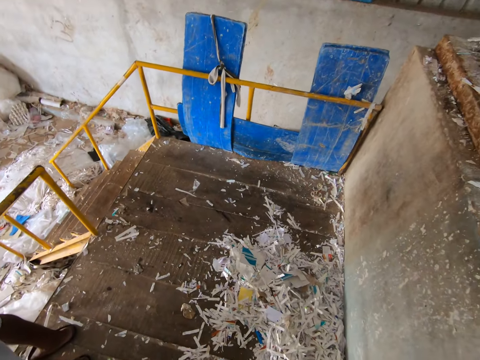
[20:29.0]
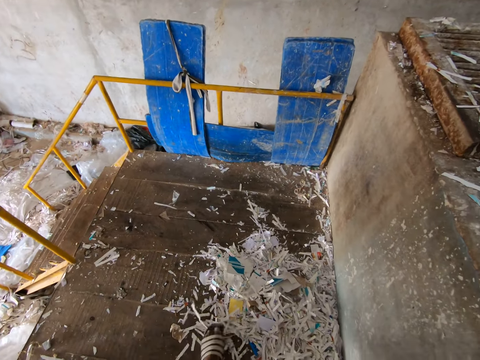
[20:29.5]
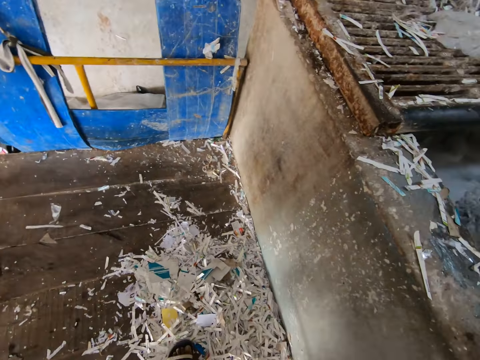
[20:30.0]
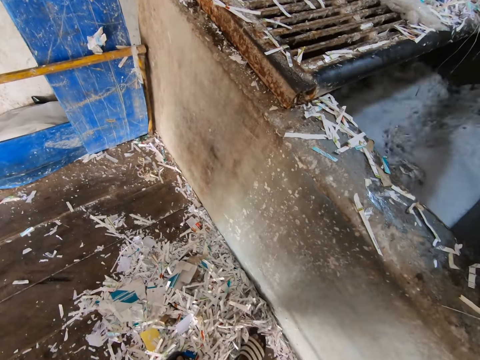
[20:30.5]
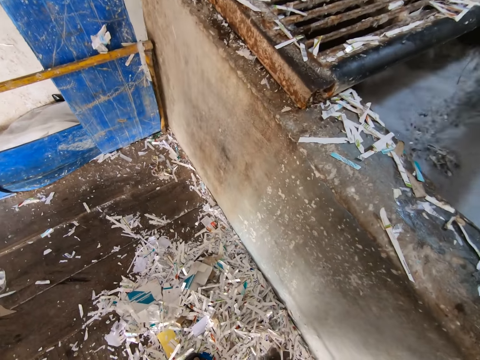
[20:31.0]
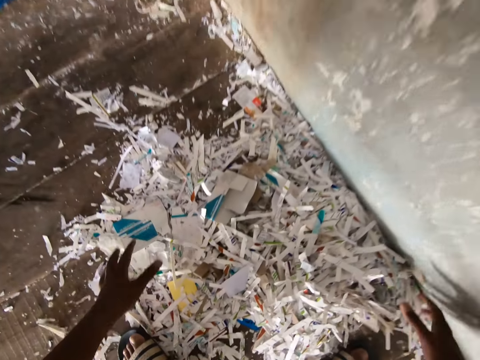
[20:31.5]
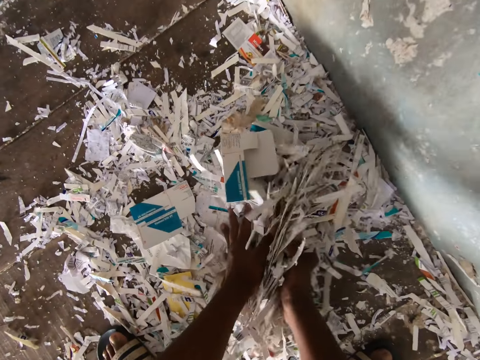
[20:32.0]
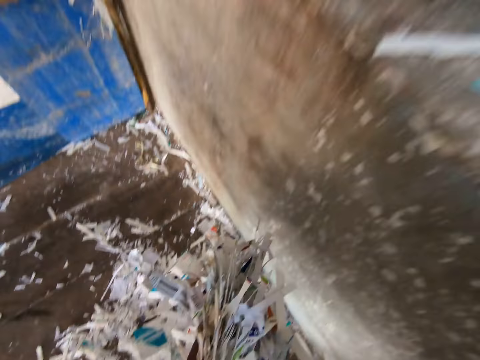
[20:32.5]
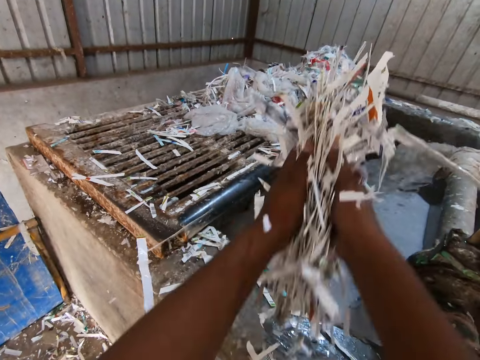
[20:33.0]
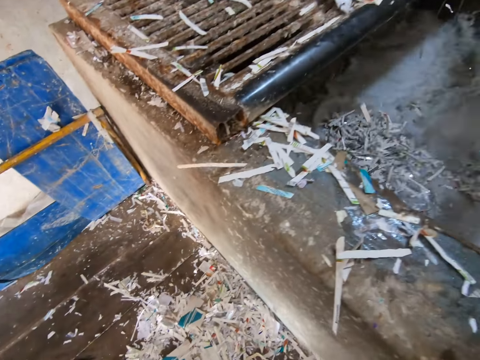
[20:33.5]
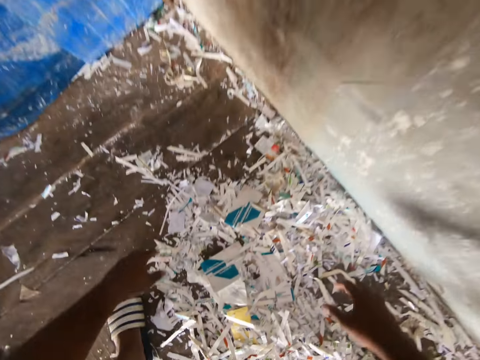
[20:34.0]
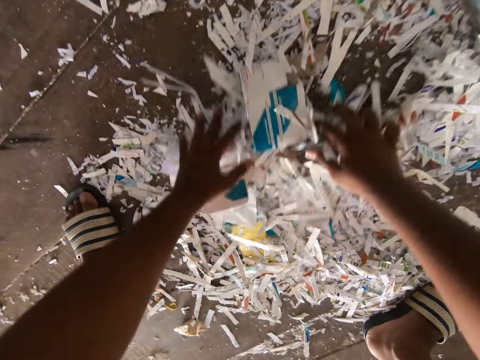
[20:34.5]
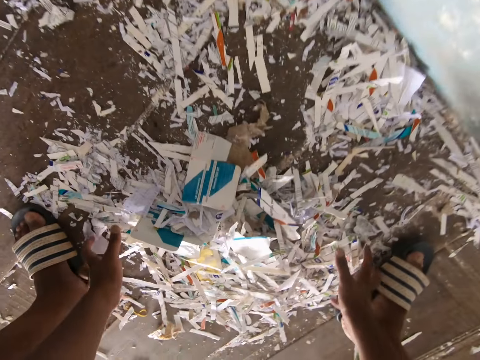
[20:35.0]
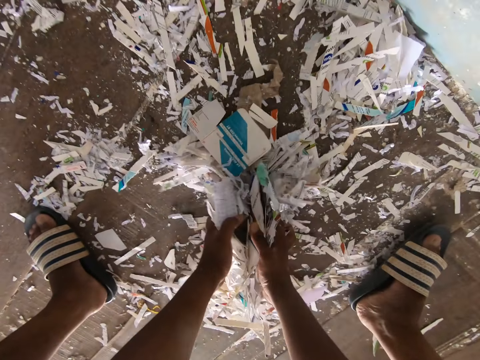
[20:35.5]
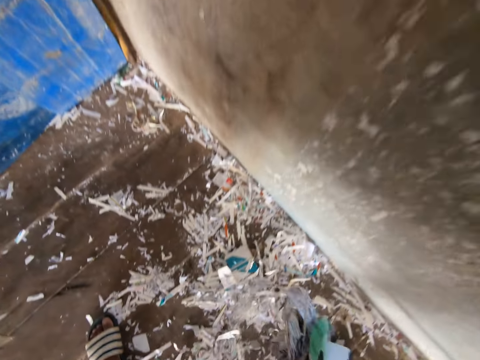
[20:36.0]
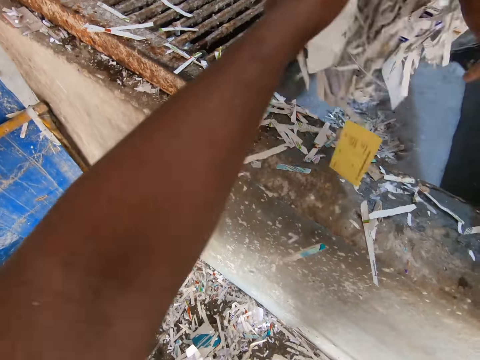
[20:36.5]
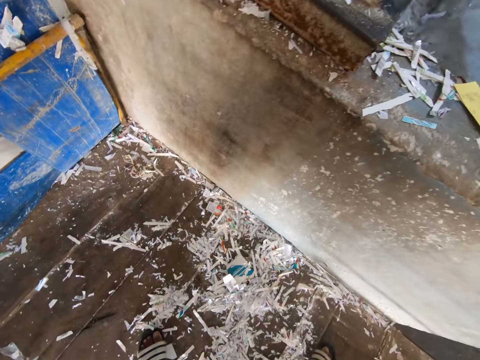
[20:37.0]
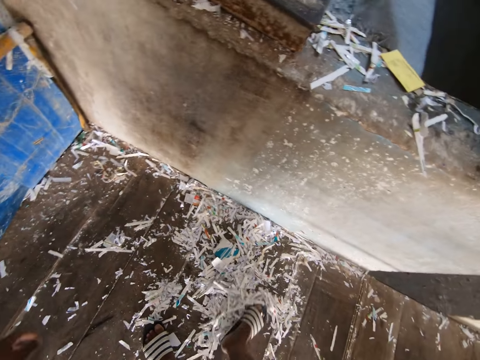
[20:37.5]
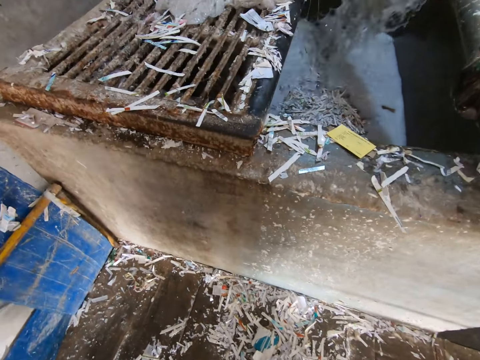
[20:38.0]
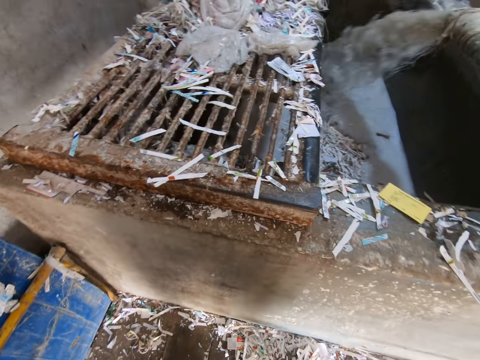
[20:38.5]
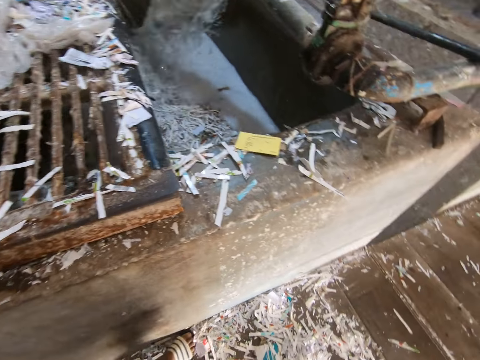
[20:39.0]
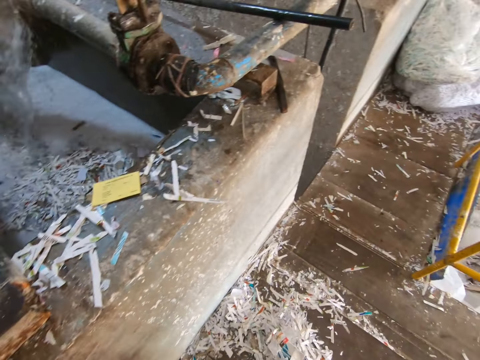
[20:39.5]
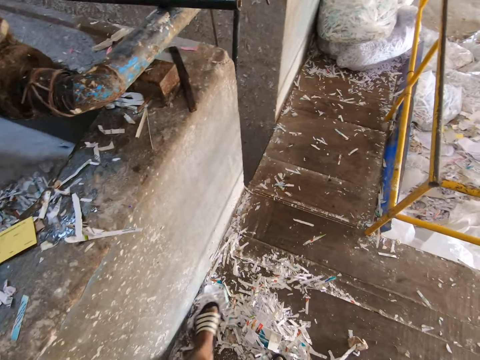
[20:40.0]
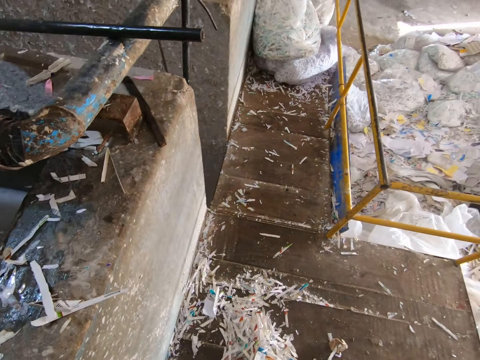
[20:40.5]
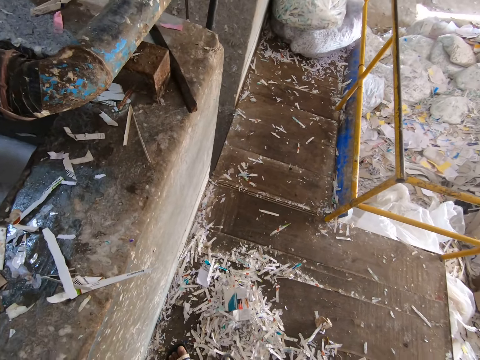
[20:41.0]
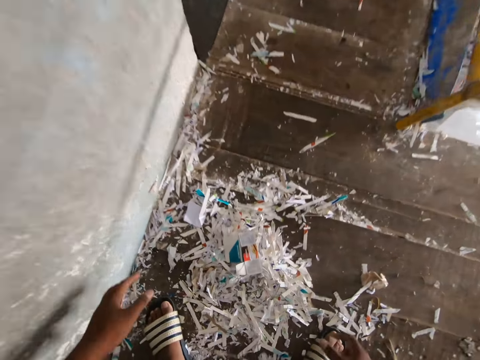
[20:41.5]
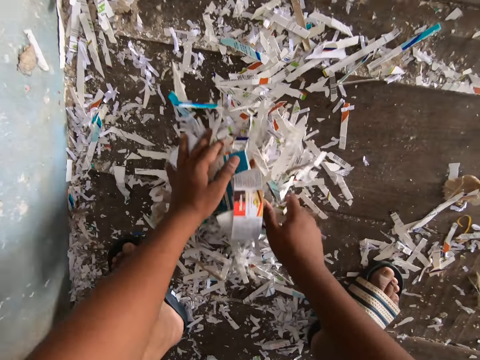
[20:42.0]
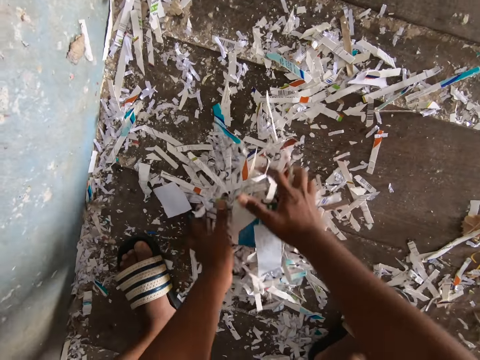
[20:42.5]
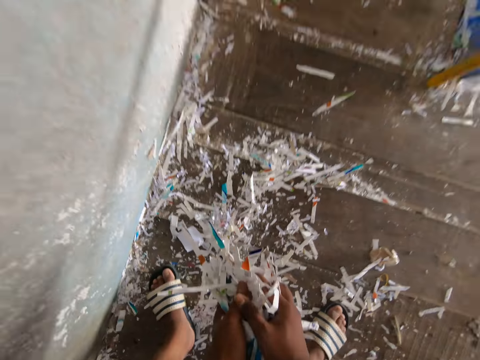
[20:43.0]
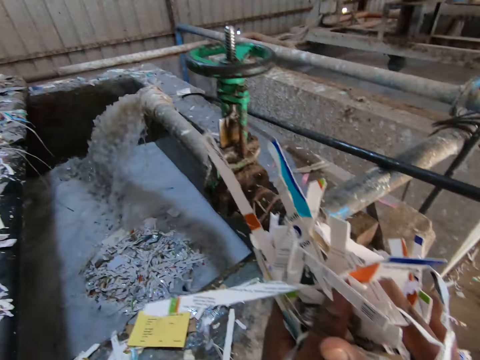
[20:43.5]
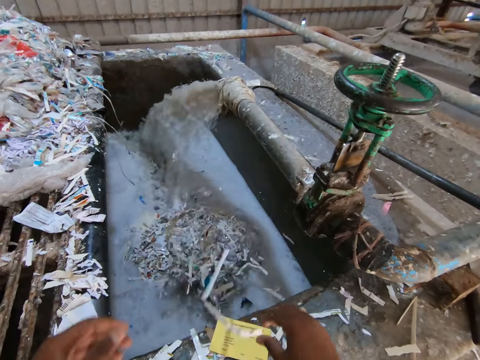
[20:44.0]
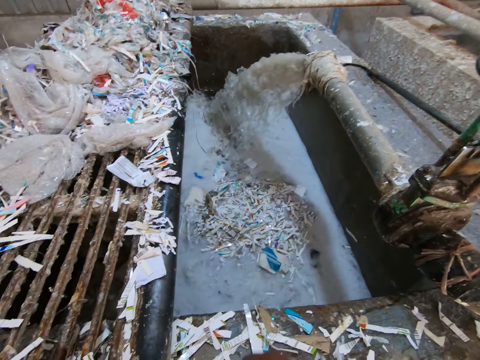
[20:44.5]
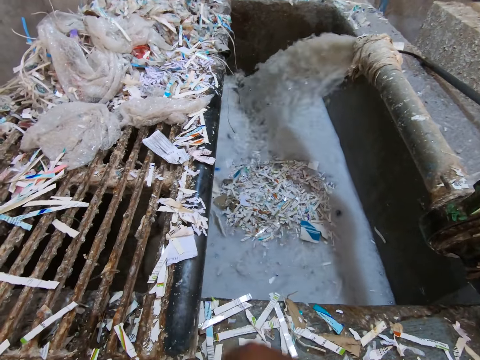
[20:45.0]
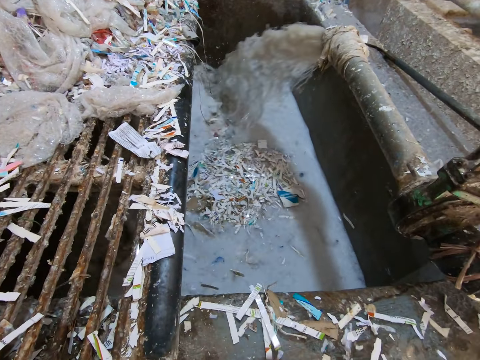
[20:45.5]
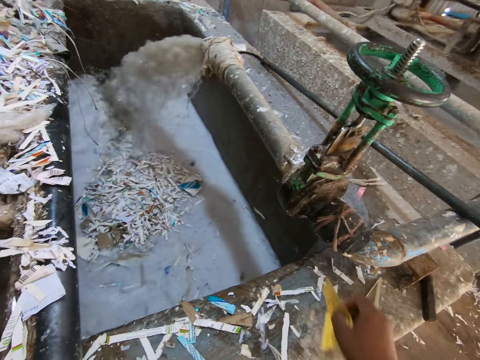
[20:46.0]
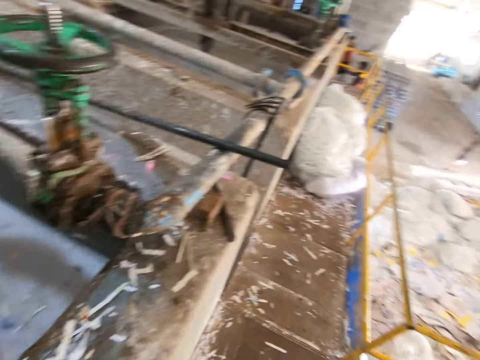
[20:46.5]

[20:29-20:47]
The camera wearer pushes some pieces of paper on the walkway with his left leg. He pushes some pieces of paper on the walkway with his right leg. He picks up the pieces of paper from the walkway with both hands. He drops the pieces of paper into the paper pulp pool with both hands. He gathers the pieces of paper on the walkway with both hands. He picks up the pieces of paper from the walkway with both hands. He drops the pieces of paper into the paper pulp pool with both hands. He pushes some pieces of paper on the walkway with his right leg. He pushes some pieces of paper on the walkway with his left leg. He pushes some pieces of paper on the walkway with his right leg. He gathers the pieces of paper on the walkway with both hands. He picks up the pieces of paper from the walkway with both hands. He drops the pieces of paper into the paper pulp pool with both hands. He picks up a piece of paper from the paper pulp pool with his right hand. He moves some pieces of paper on the paper pulp pool fence into the paper pulp pool with the piece of paper in his right hand.

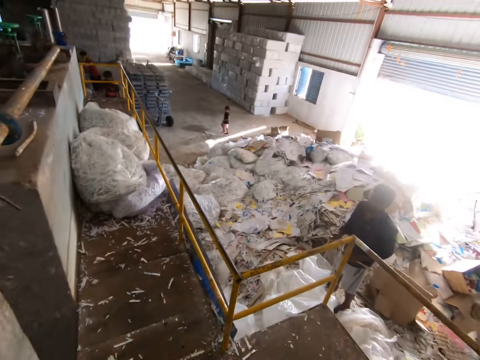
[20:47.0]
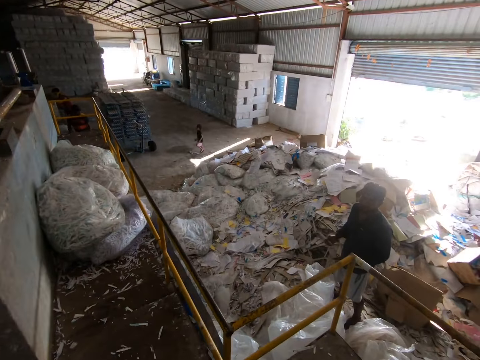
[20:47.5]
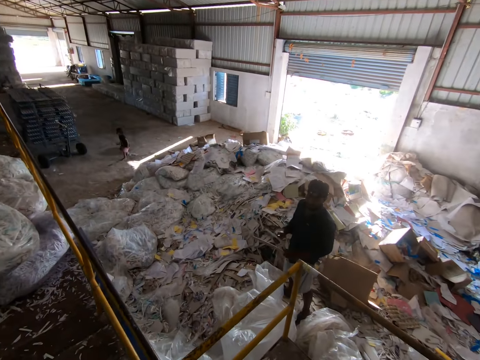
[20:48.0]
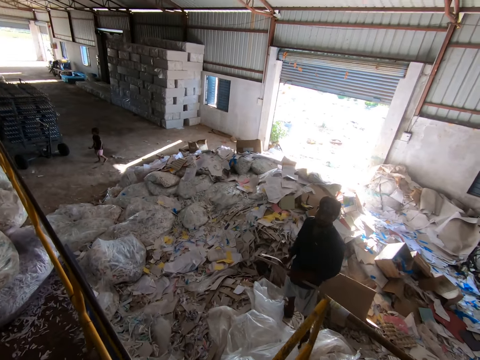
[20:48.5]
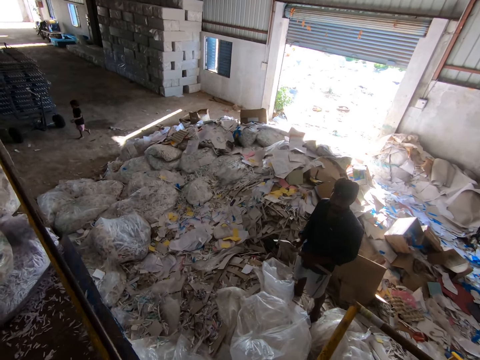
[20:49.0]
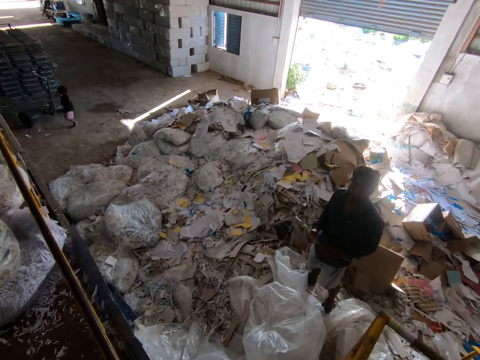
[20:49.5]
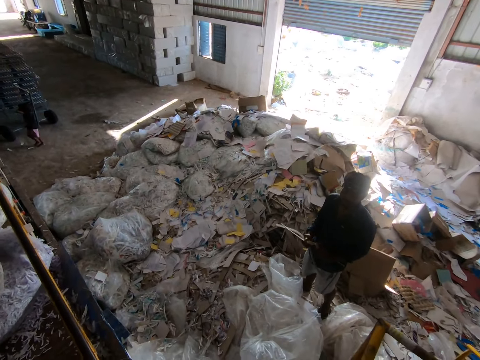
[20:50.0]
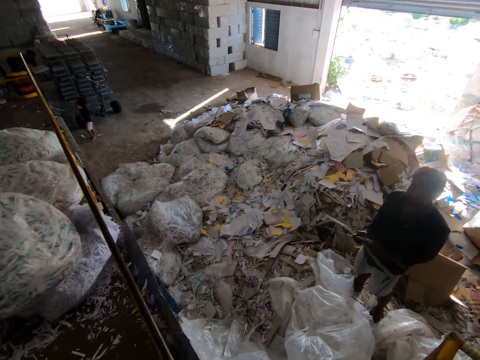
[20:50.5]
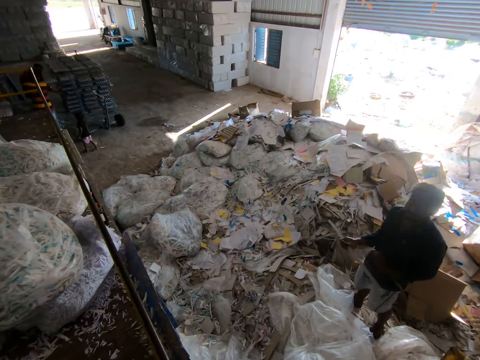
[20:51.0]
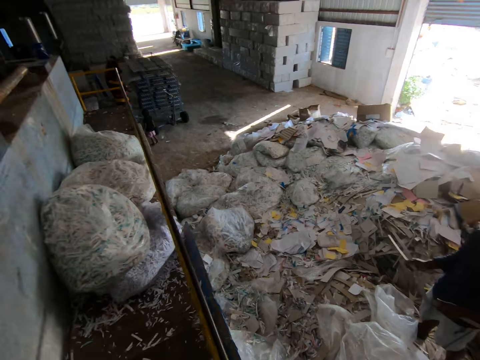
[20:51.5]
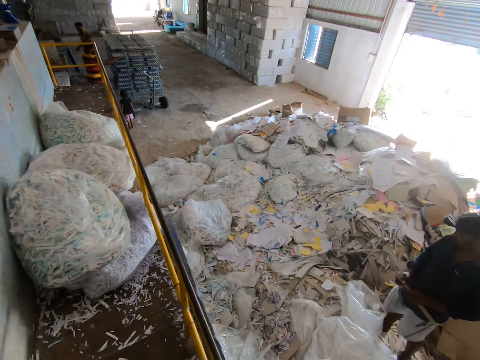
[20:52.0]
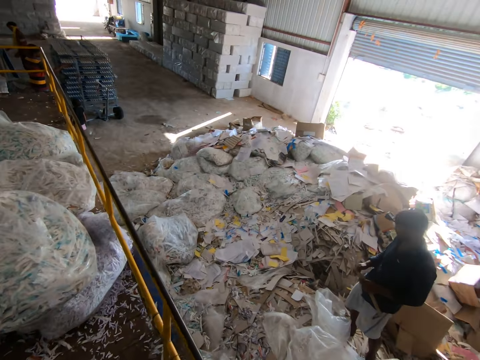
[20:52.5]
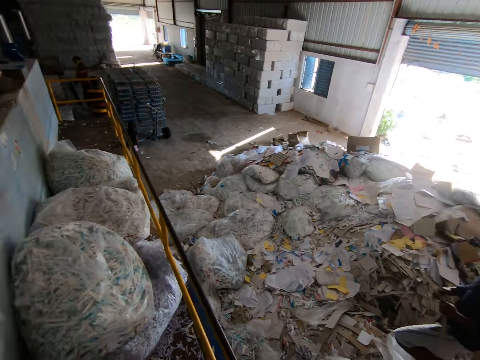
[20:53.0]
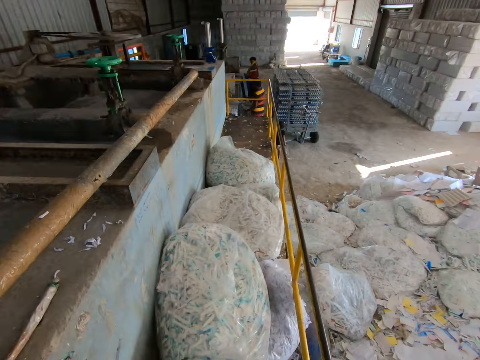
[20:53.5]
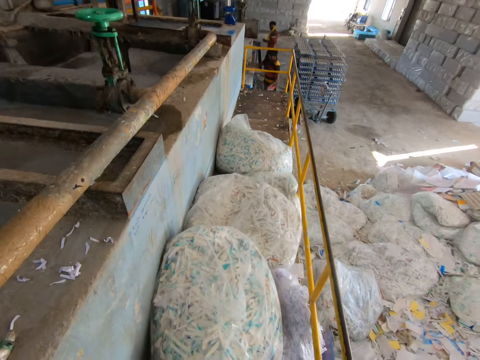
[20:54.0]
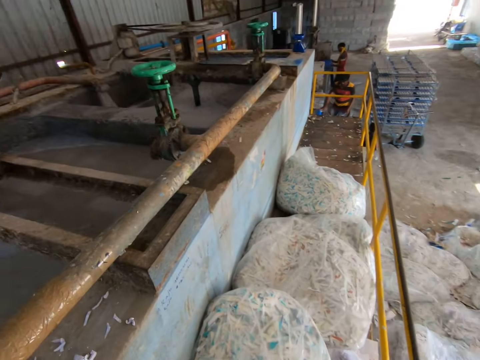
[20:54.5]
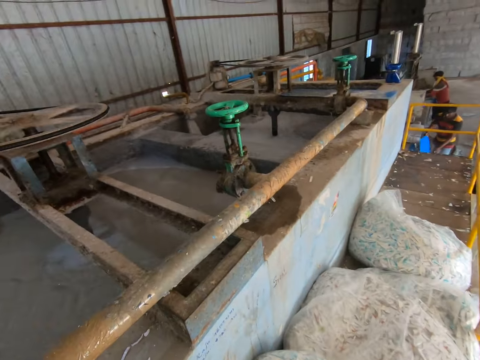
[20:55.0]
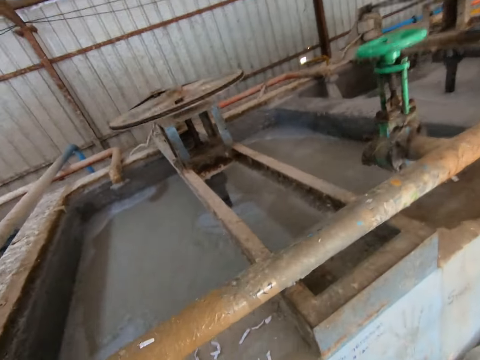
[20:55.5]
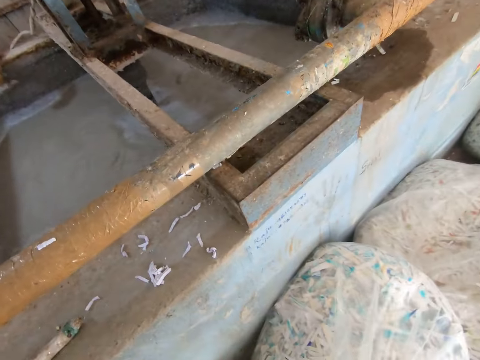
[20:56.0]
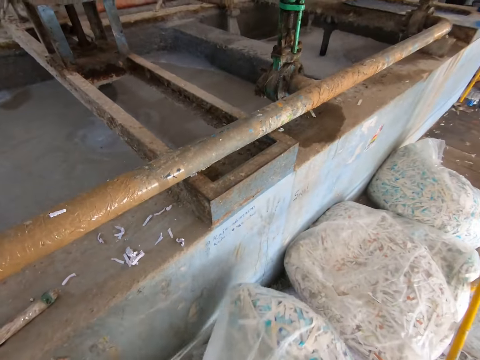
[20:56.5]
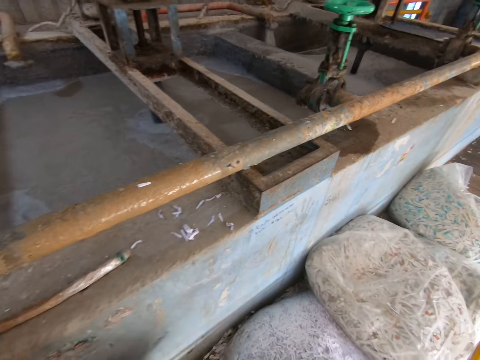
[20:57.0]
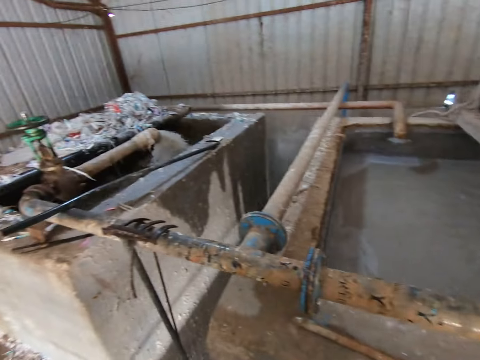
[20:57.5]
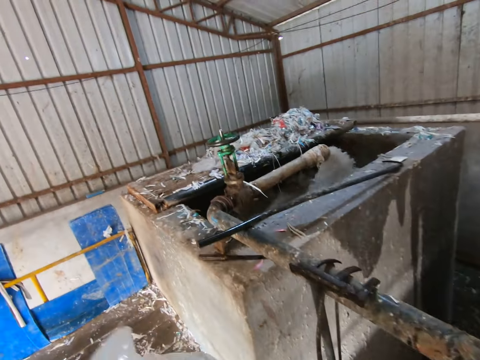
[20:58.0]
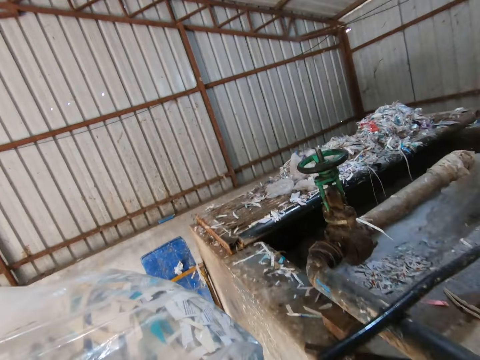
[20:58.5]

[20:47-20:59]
A person talks to another person. The camera wearer pulls the plastic bag.
